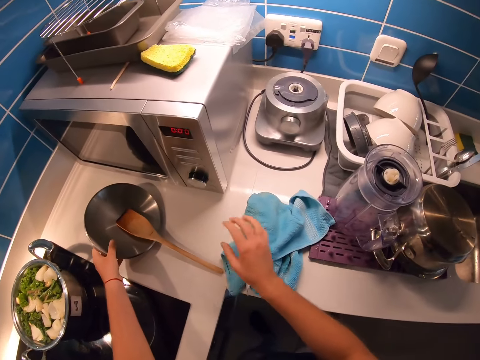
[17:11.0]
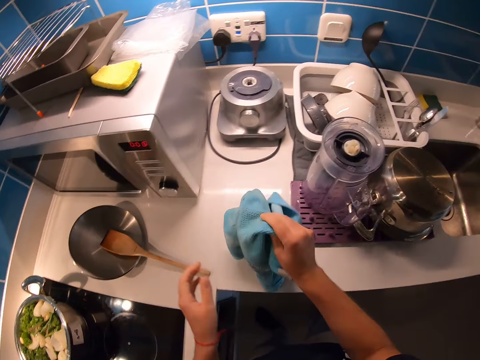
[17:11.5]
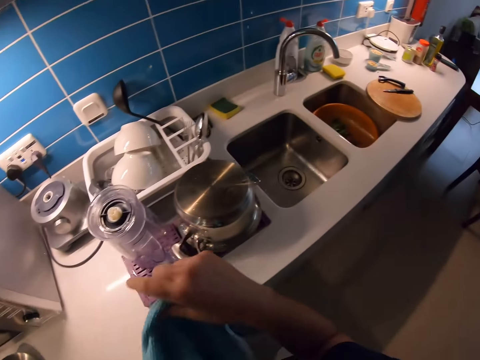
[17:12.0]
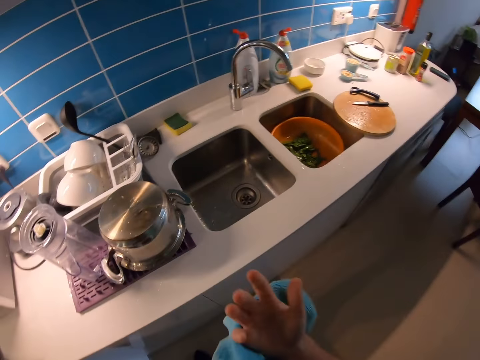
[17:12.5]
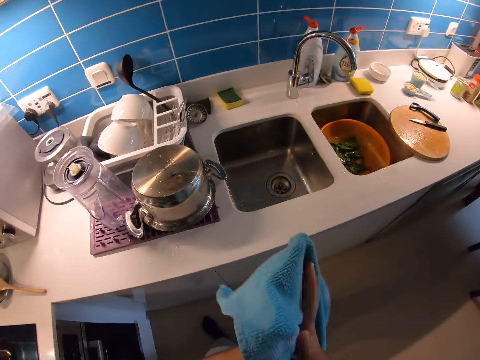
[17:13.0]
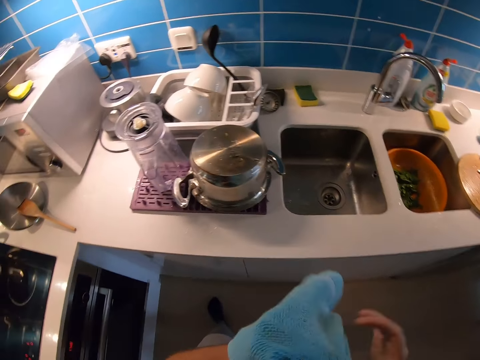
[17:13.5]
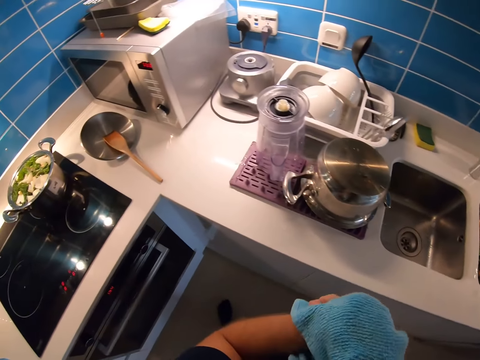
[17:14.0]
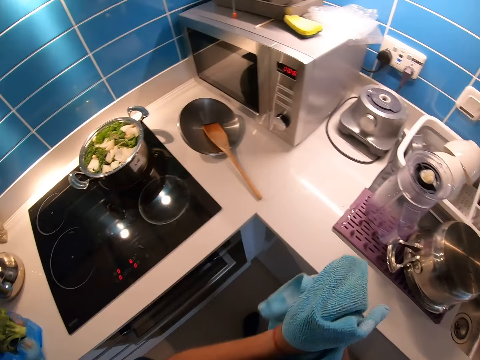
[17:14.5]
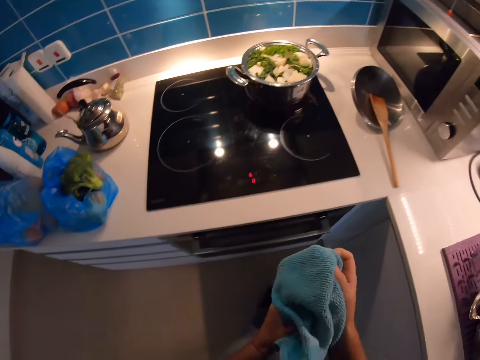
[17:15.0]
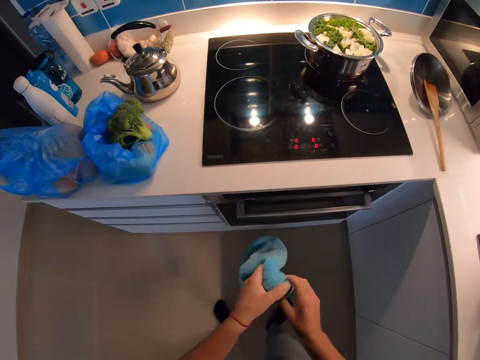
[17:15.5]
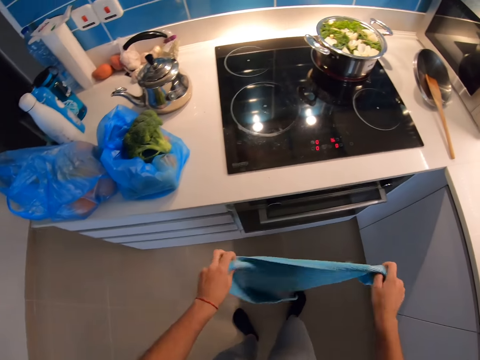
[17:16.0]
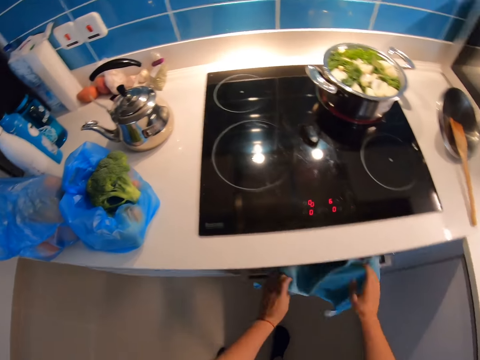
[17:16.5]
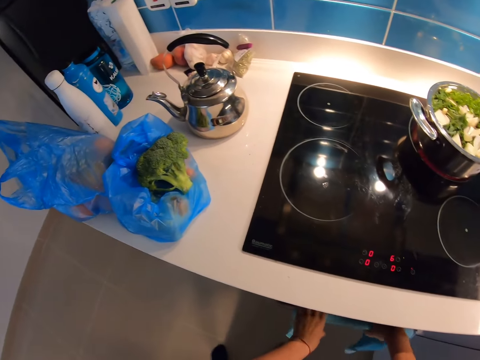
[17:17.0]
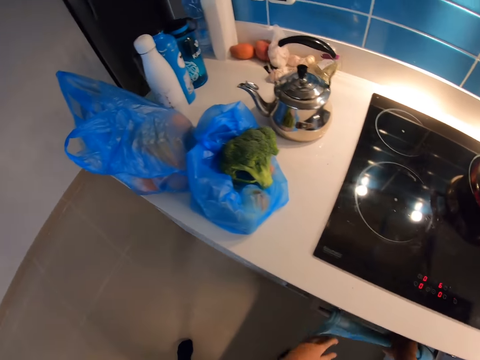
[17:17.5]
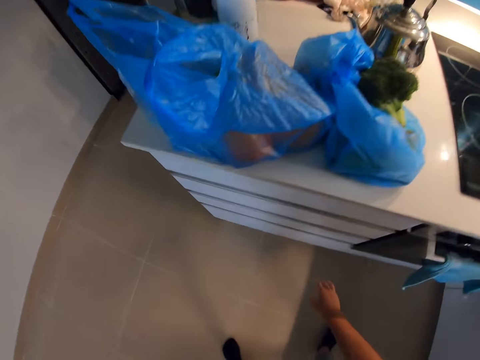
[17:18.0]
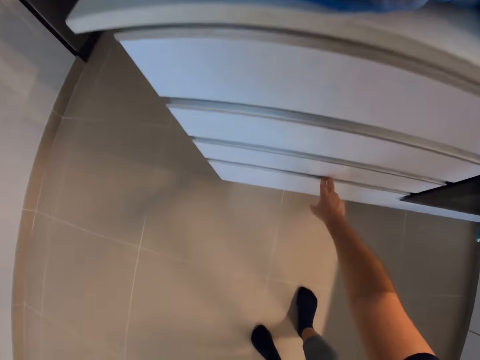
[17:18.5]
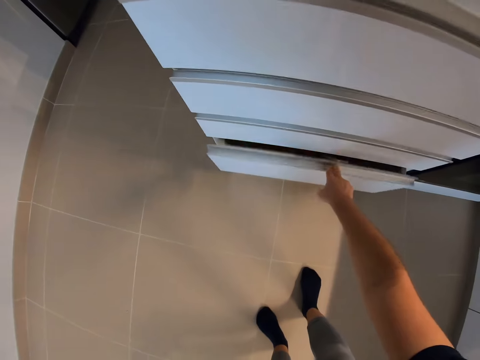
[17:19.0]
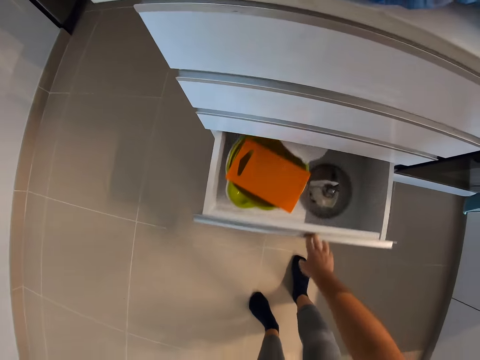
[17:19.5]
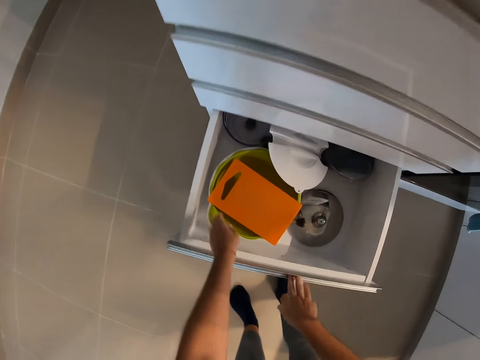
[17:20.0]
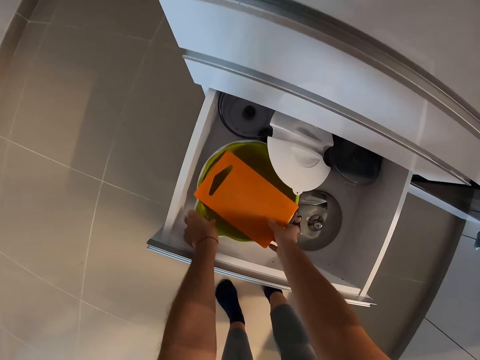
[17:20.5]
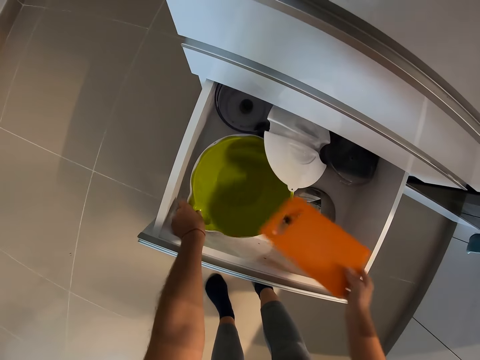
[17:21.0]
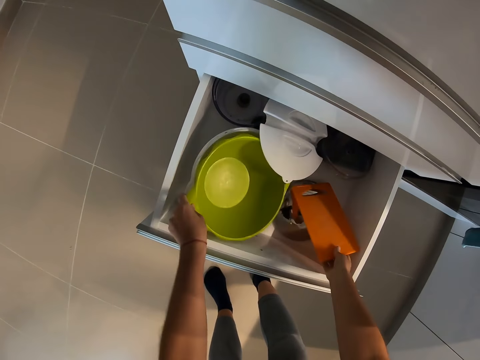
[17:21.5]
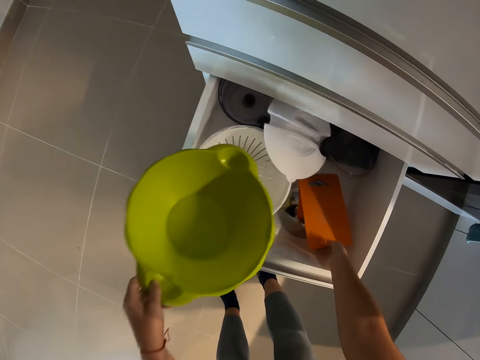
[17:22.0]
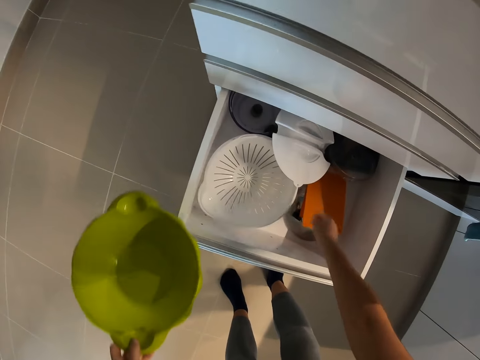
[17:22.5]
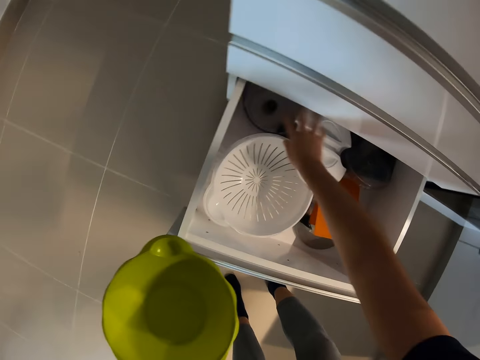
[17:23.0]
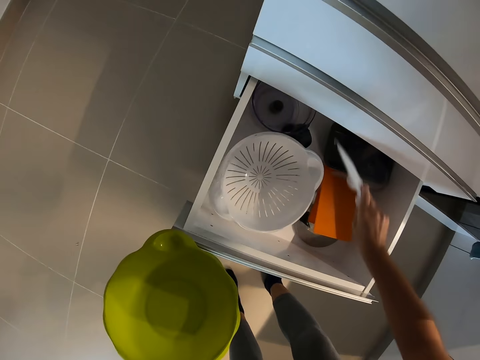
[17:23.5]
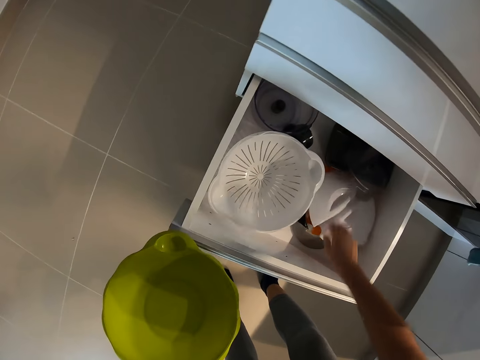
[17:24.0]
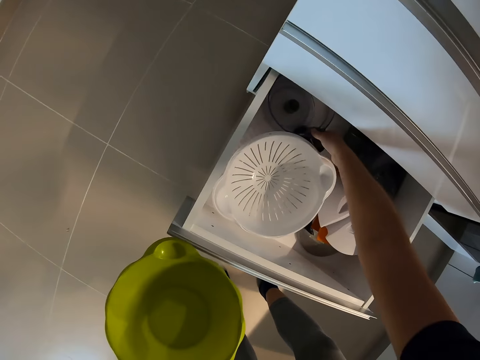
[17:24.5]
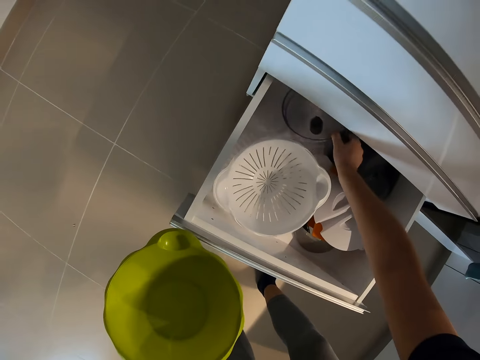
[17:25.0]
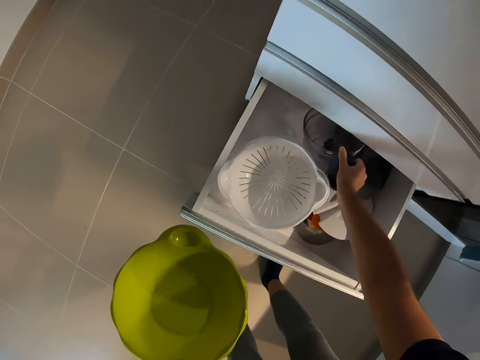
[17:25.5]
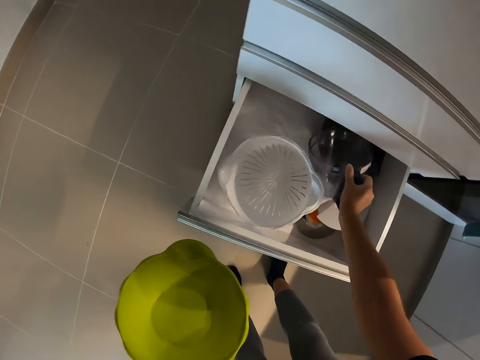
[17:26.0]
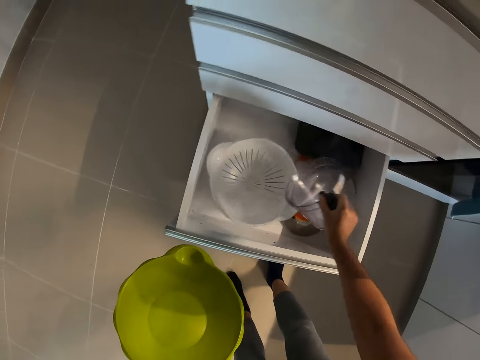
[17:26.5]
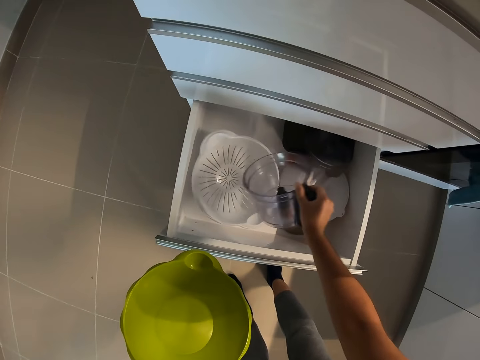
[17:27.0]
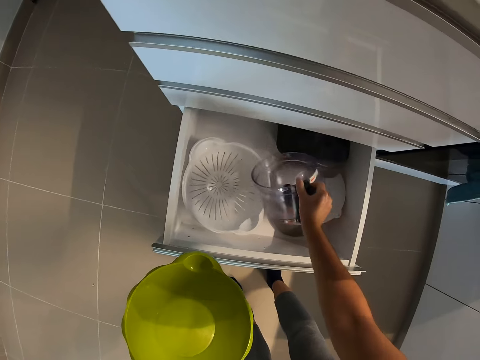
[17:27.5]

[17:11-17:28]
The camera wearer drops the pot lid and wooden spatula on the kitchen countertop with both hands. He picks a hand towel from the kitchen countertop with his right hand. He wipes both hands with the hand towel. He drops the hand towel on the oven handle with both hands. He opens the lower drawer with his right hand. He picks the chopping board. He moves another tray aside with his right hand. He drops the chopping board. He carries a mixing bowl from the drawer with his left hand. He arranges items in the drawer. He moves a plastic lid aside with his right hand. He picks the blender base. He carries a blender jug from the drawer with his right hand.

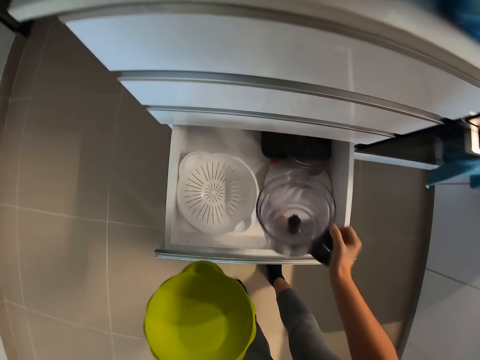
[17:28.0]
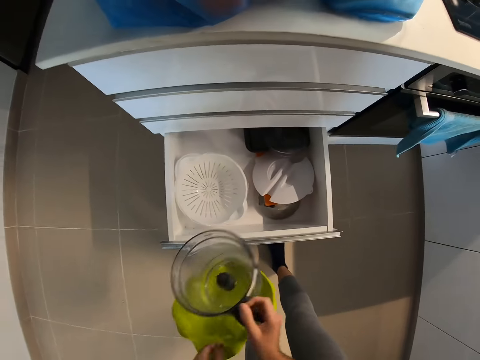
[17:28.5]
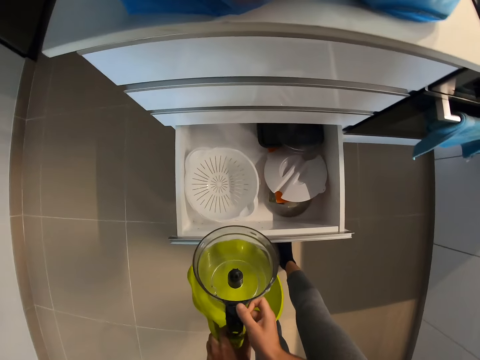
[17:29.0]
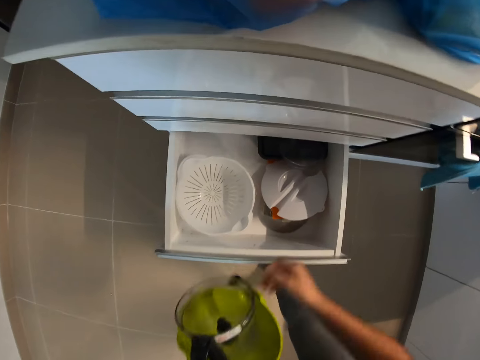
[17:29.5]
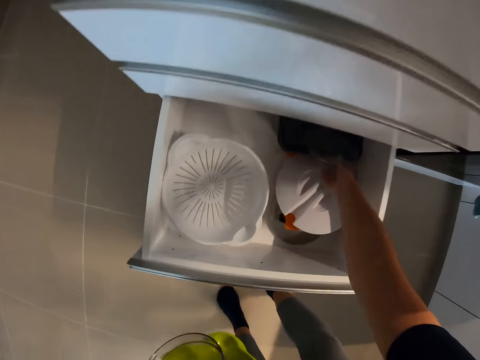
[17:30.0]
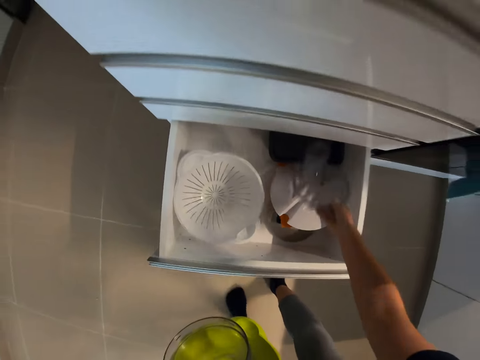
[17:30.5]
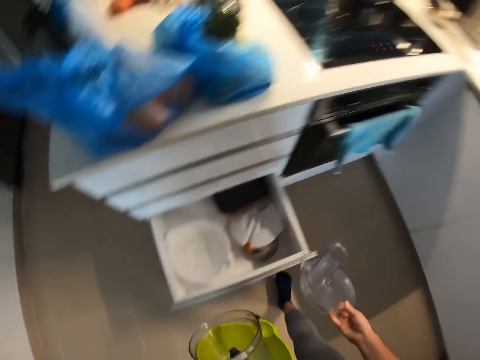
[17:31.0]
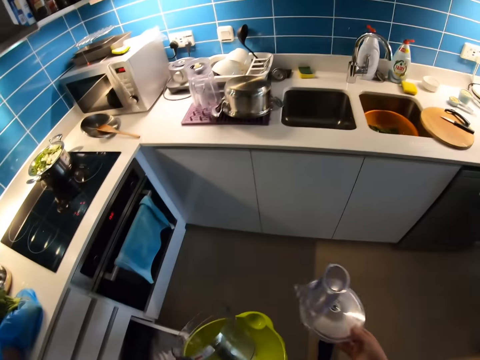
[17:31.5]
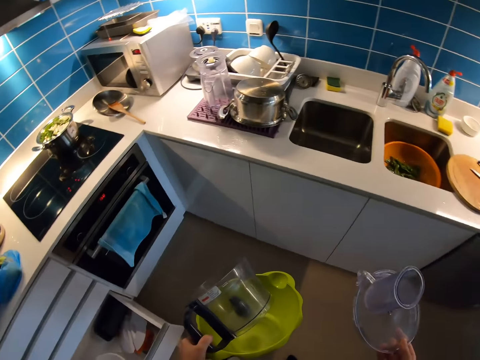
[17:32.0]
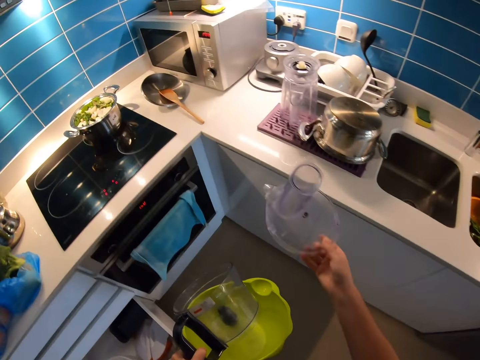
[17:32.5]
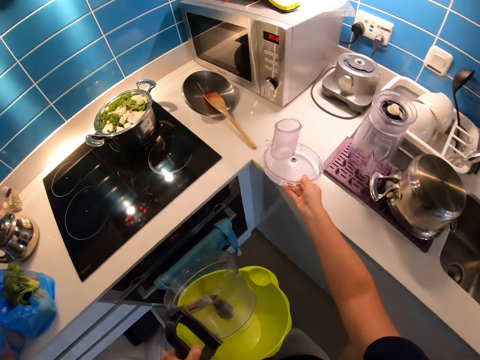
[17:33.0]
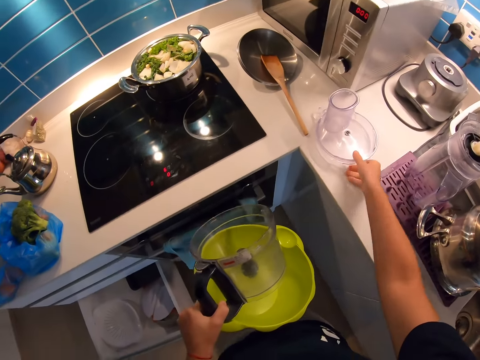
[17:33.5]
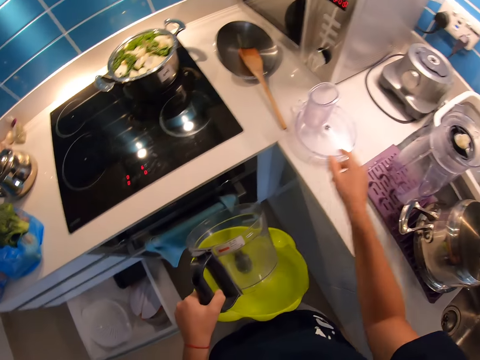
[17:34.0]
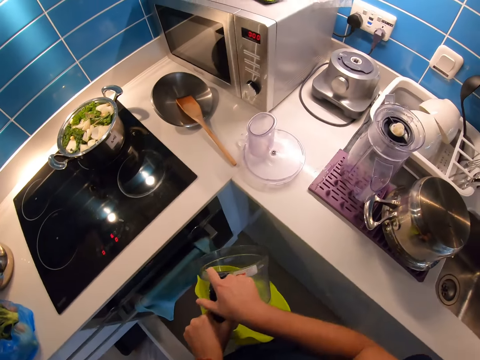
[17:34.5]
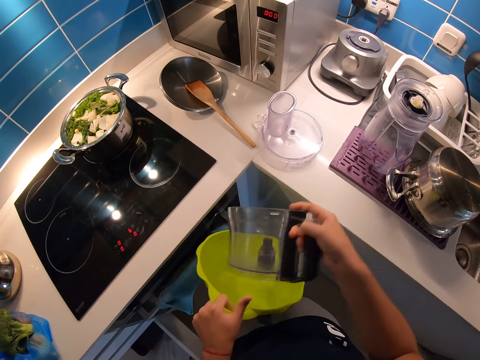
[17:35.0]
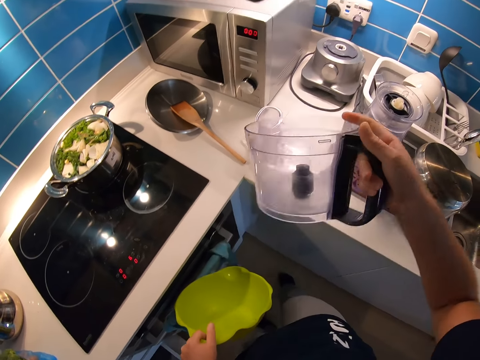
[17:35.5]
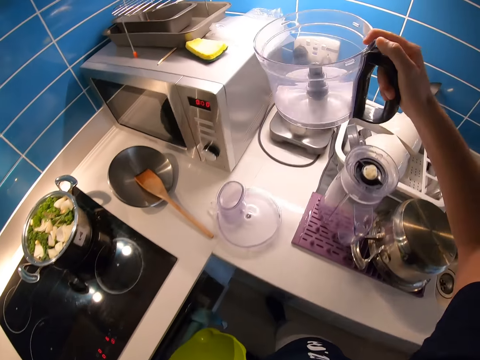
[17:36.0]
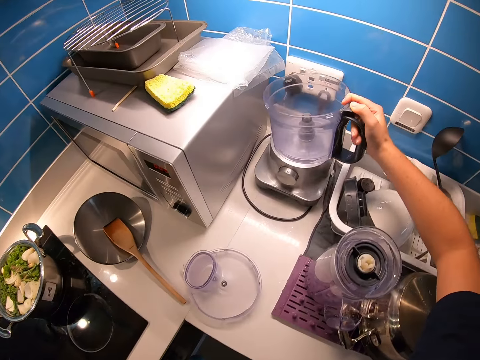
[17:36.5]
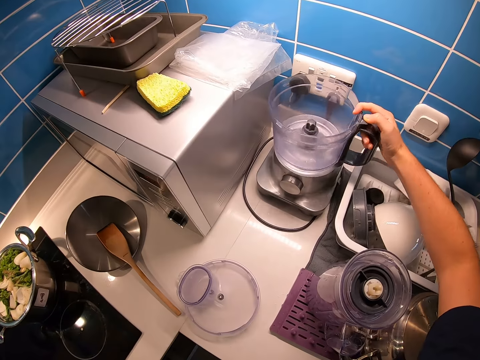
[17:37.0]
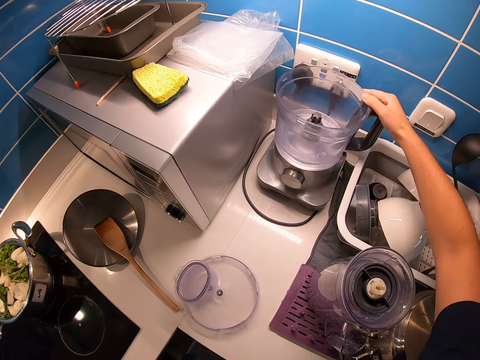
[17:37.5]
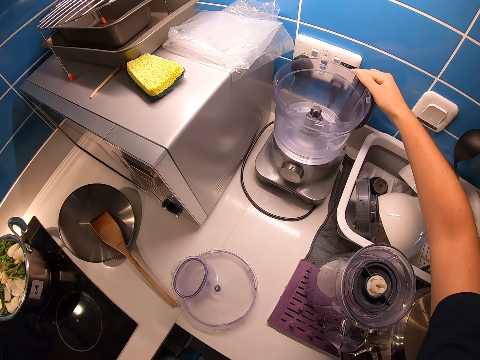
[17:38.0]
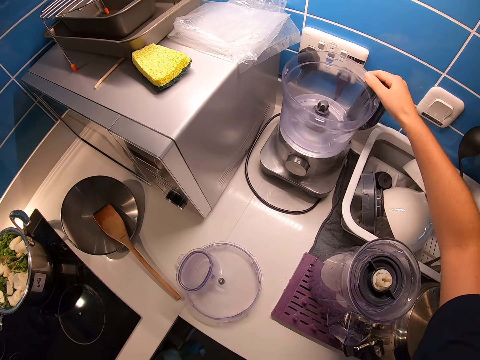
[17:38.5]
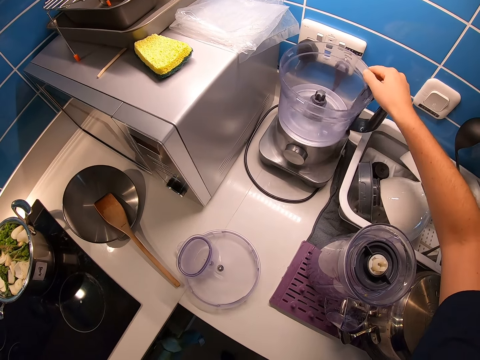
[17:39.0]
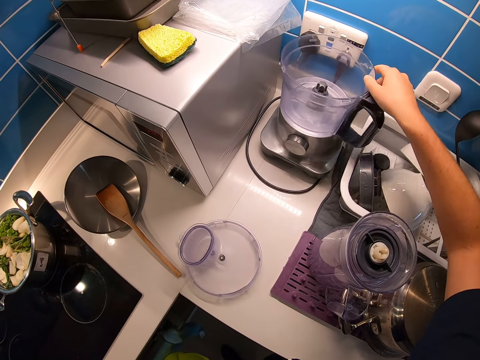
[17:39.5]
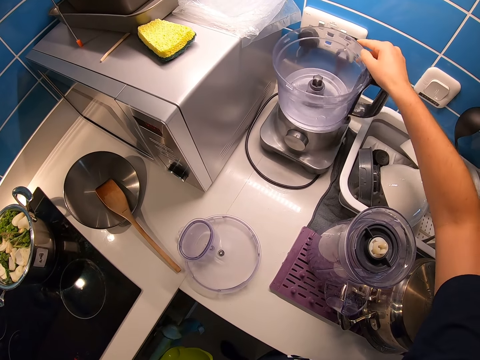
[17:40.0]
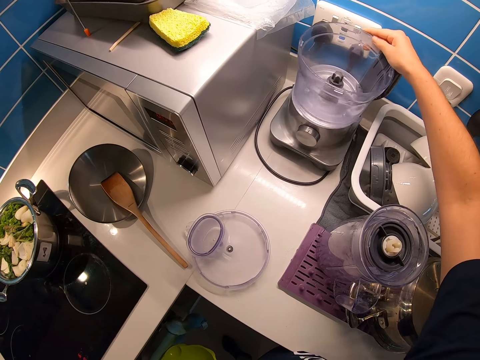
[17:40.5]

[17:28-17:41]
The camera wearer passes the blender jug from his right hand to his left hand. He picks the blender lid from the drawer with his right hand. He walks in the kitchen. He drops the blender lid on the kitchen countertop with his right hand. He passes the blender jug from his left hand to his right hand. He fixes the blender base. He drops the blender jug on the blender base with his right hand. He tightens the blender jug and blender base with his right hand.
